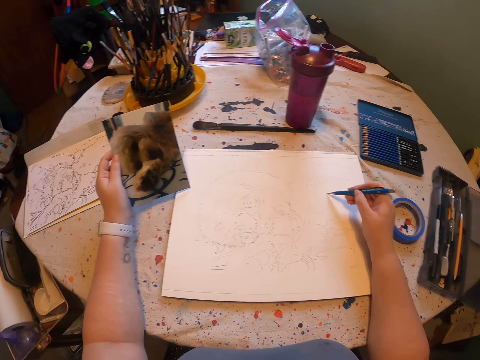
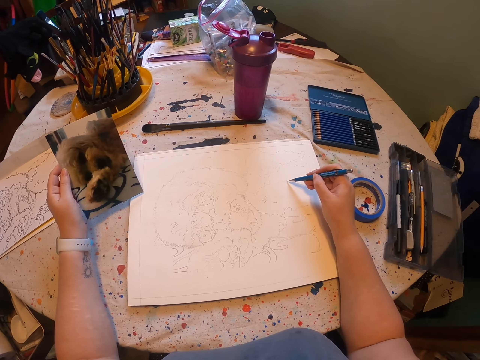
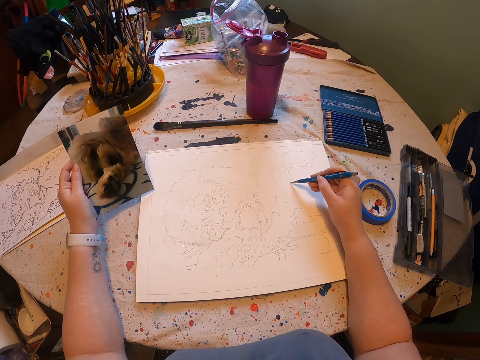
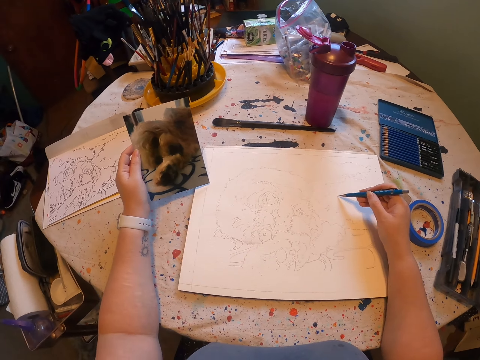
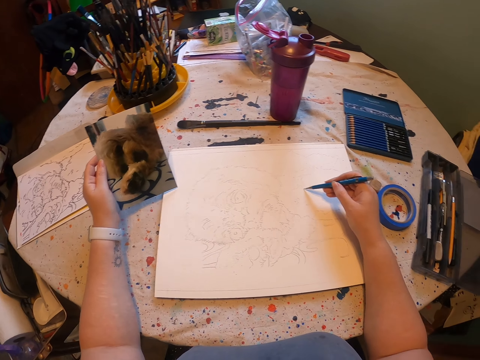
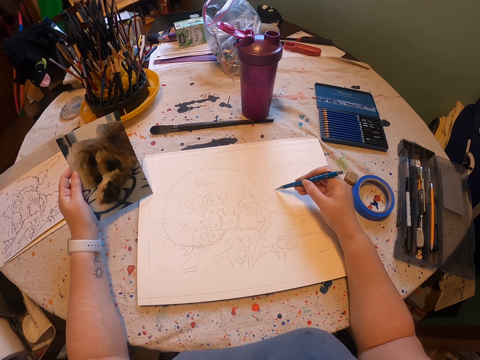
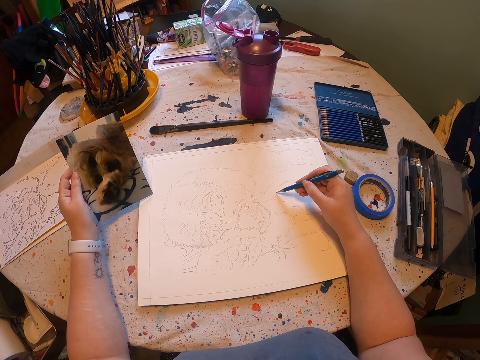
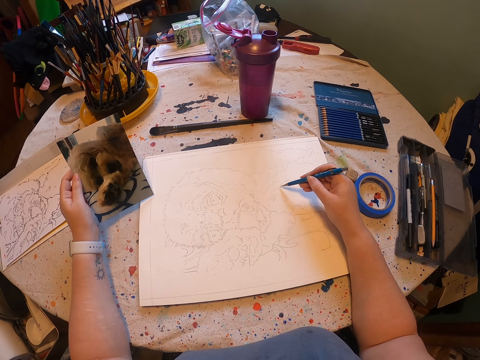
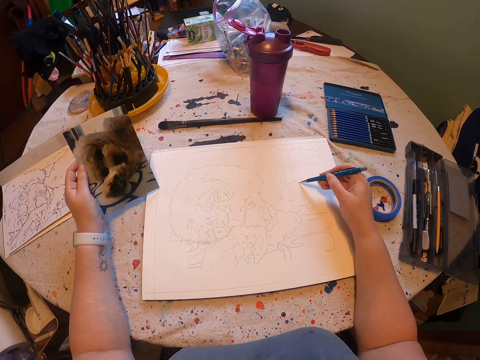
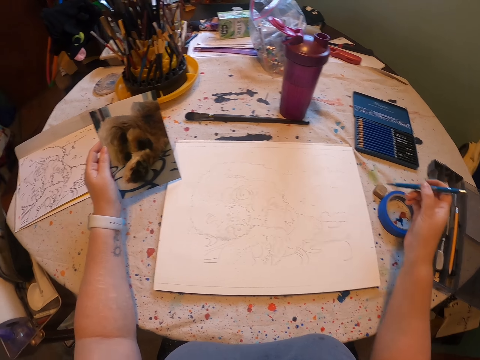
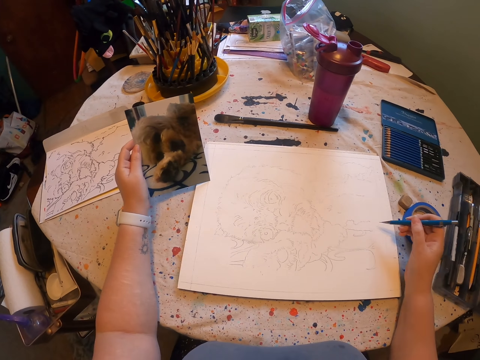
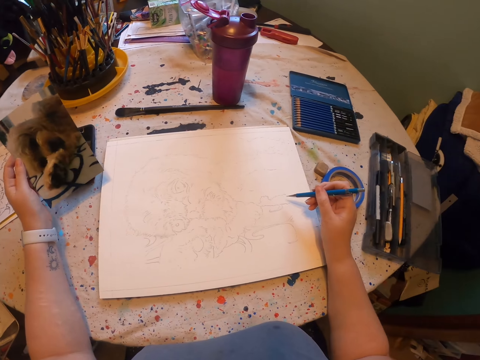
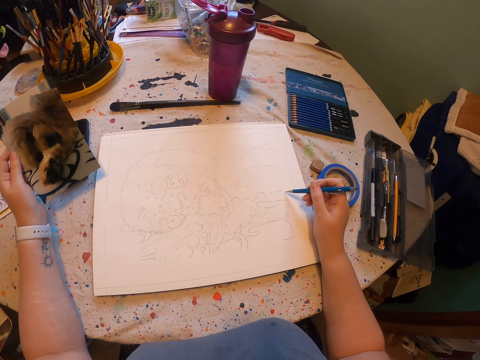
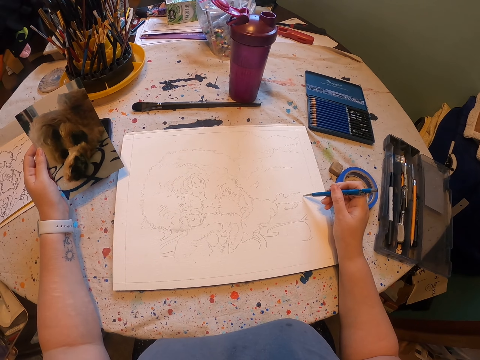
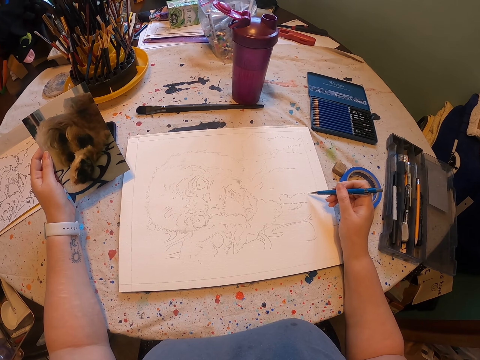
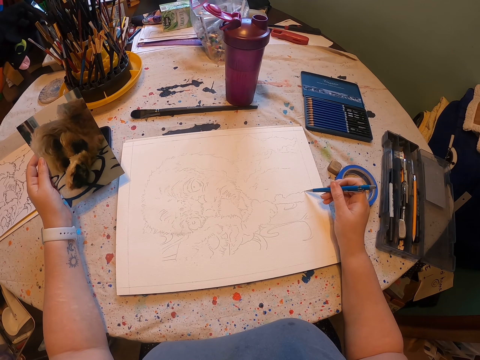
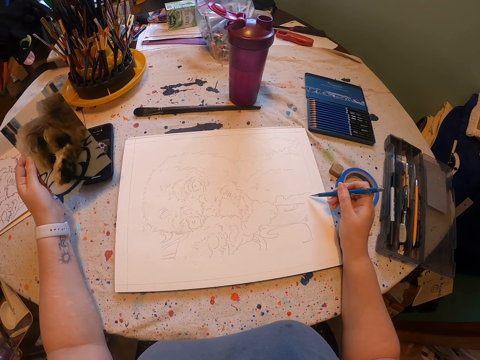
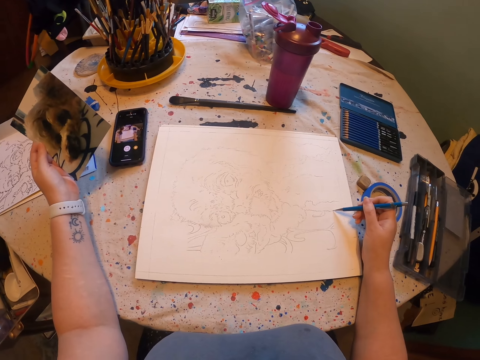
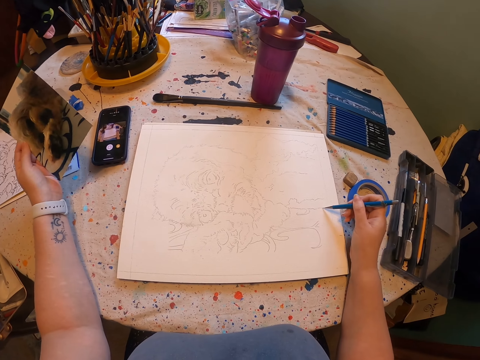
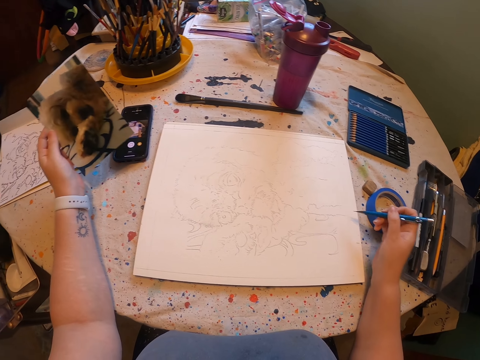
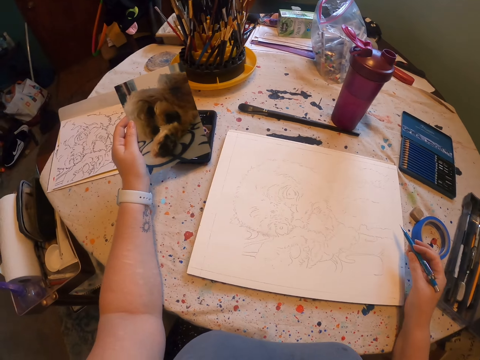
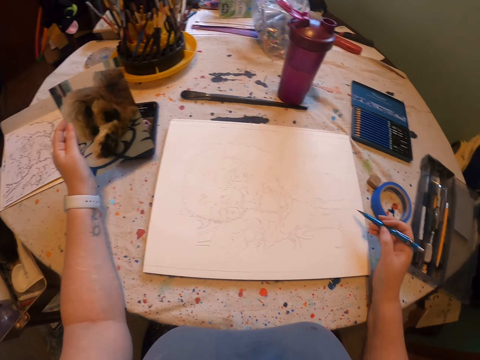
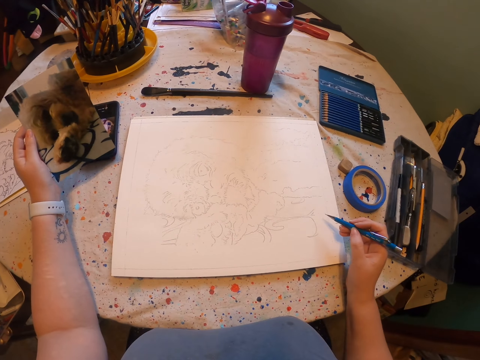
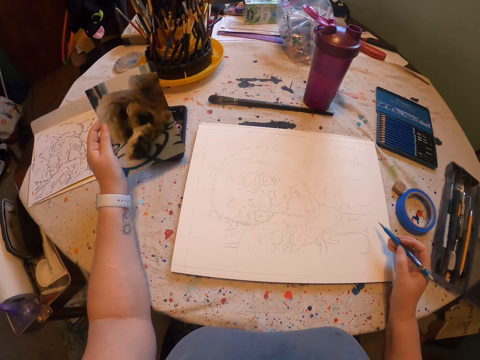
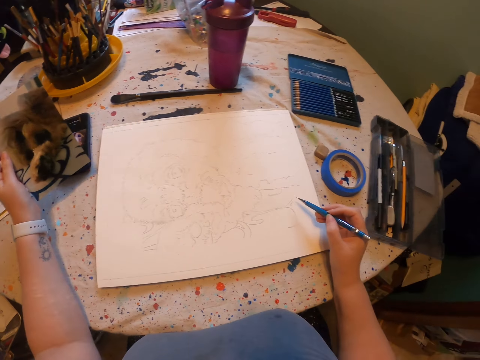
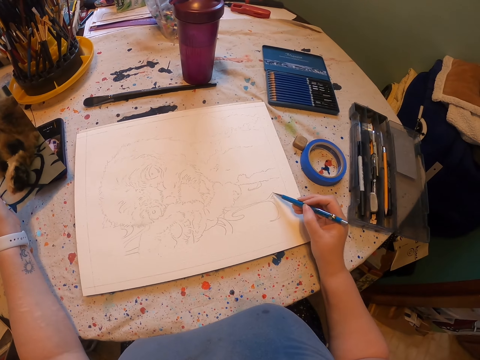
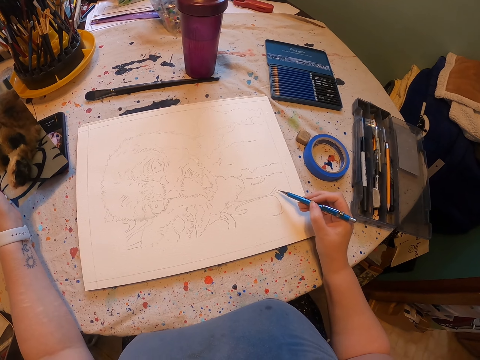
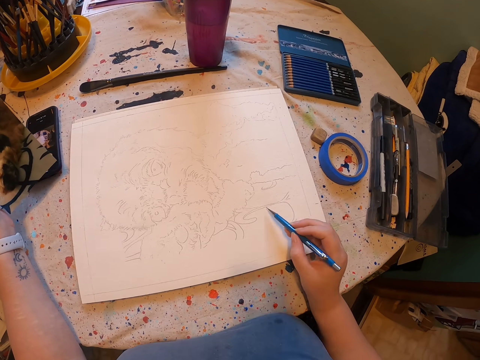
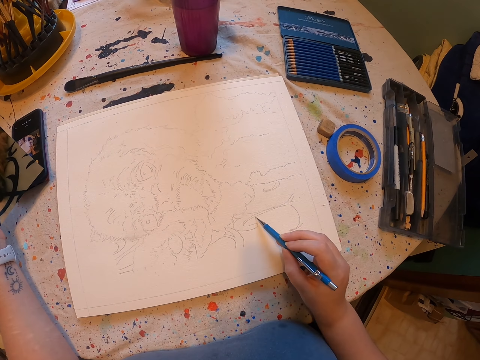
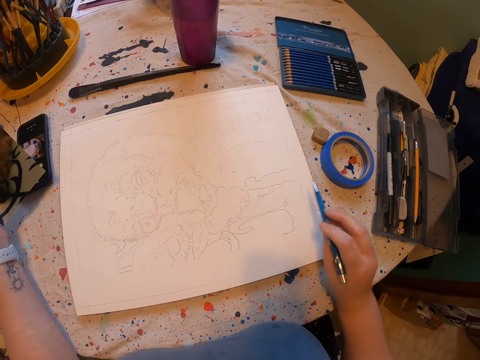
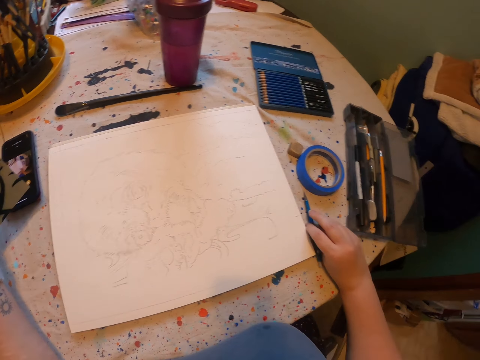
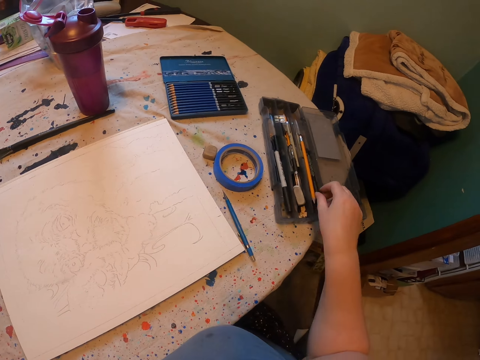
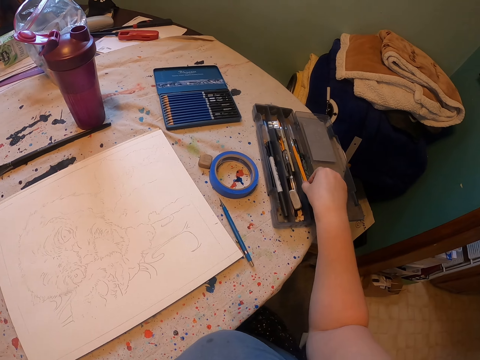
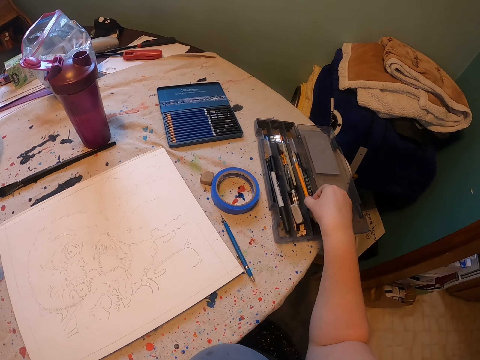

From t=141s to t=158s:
The camera wearer puts the pen on the table. They pick up the drawing pen on the table.

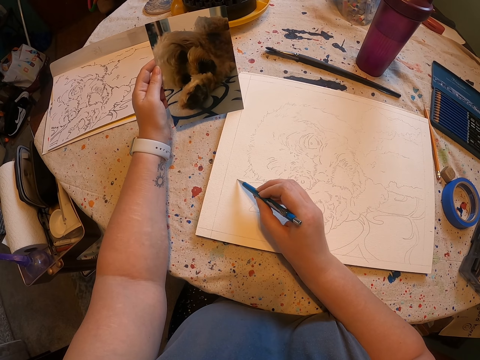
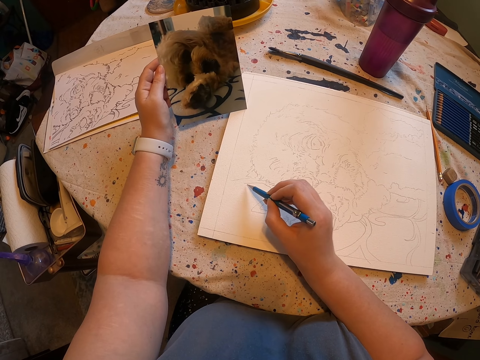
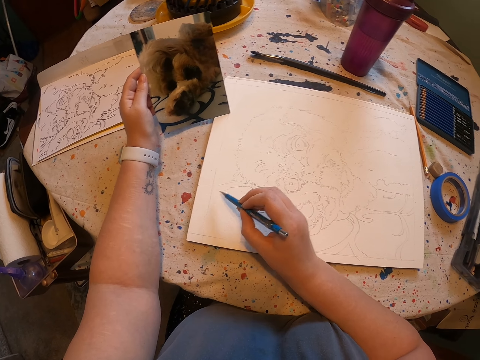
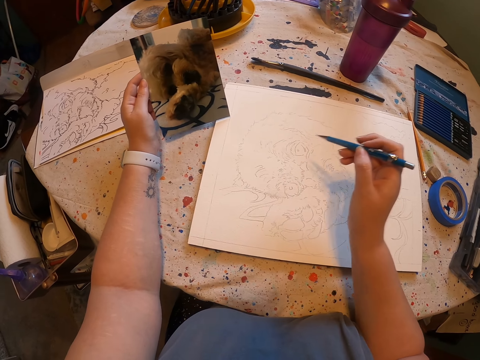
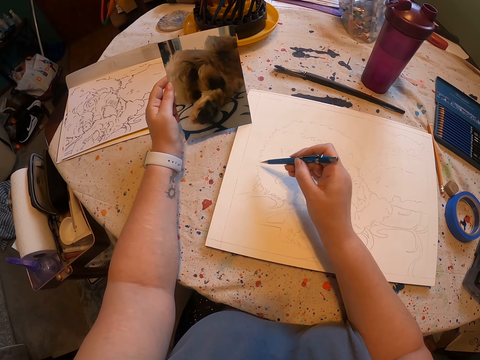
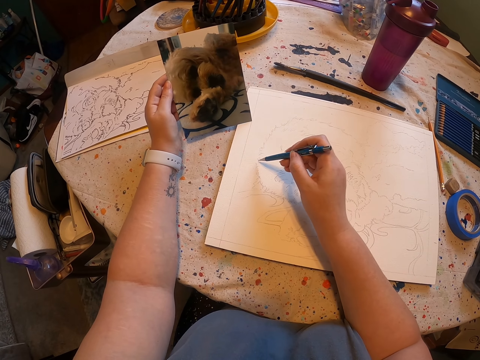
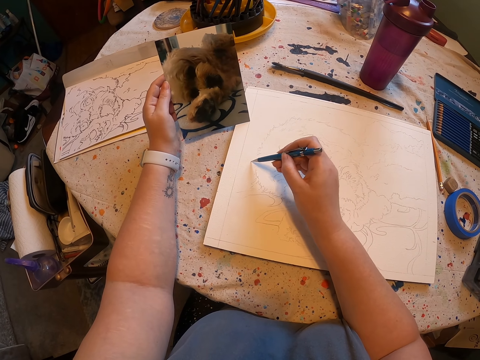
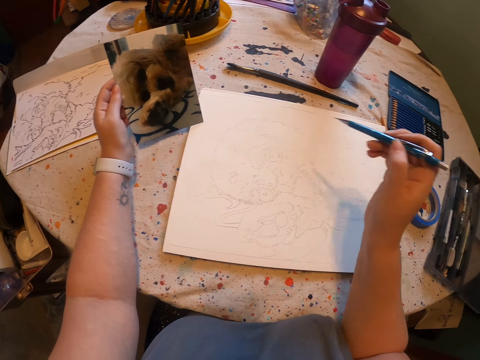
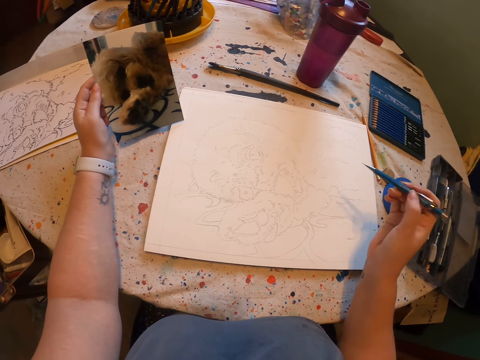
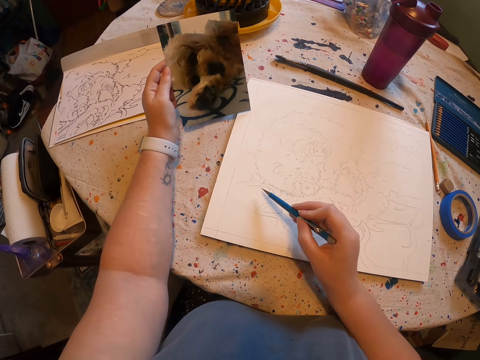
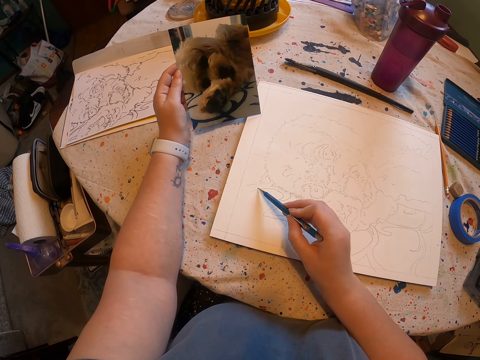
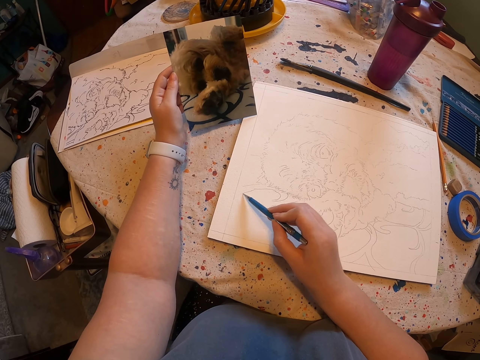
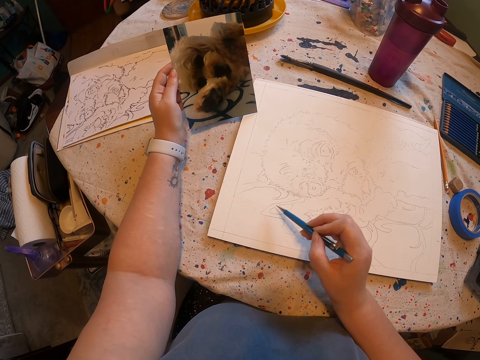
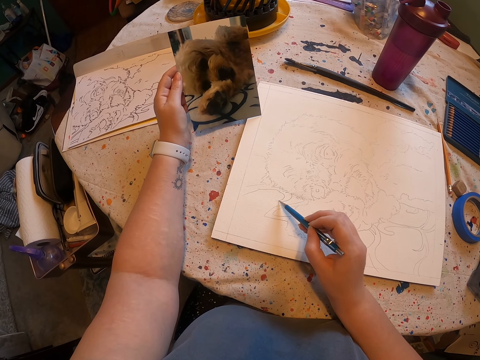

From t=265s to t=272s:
The camera wearer sits on the chair on the floor. They draw a picture on the piece of paper. They sit on the chair on the floor. They draw a picture on the piece of paper.

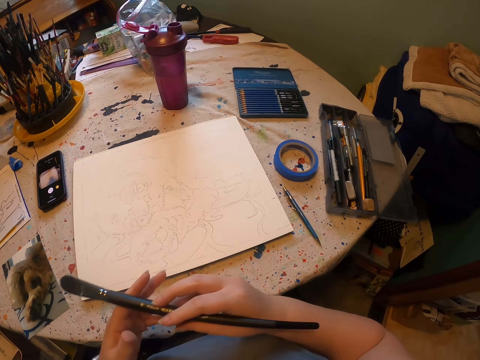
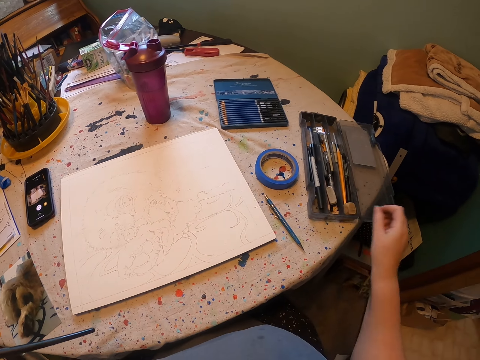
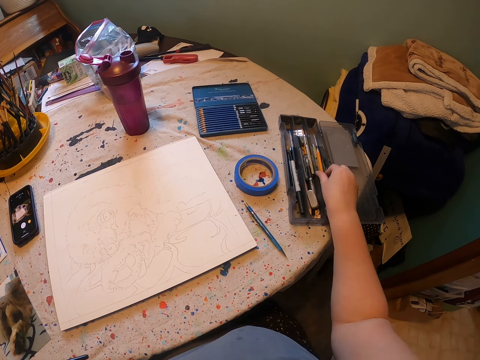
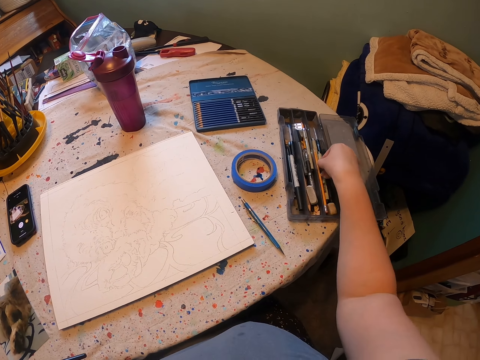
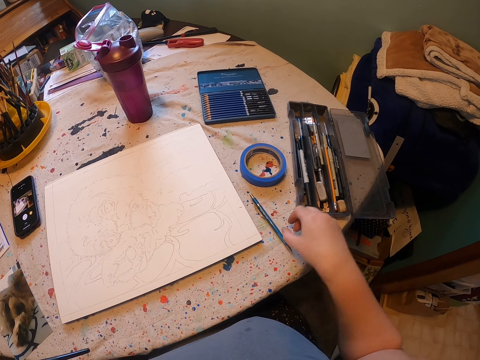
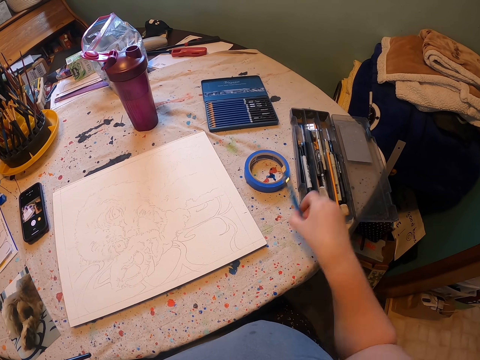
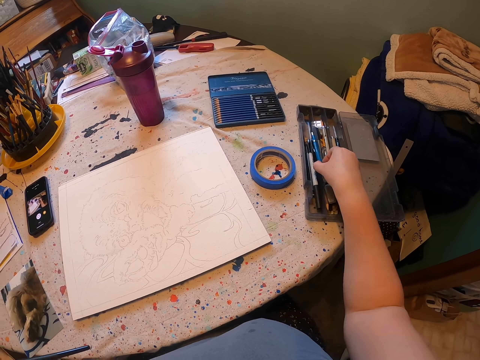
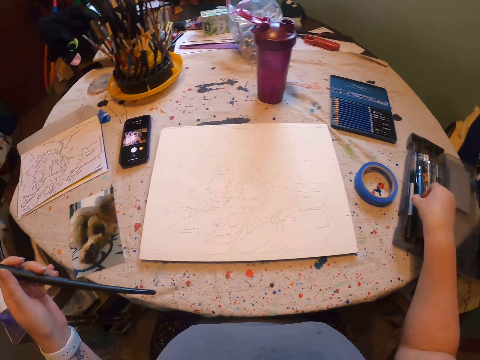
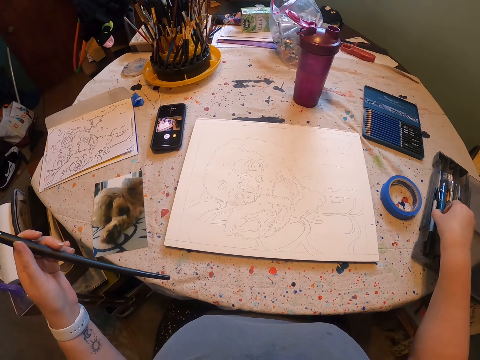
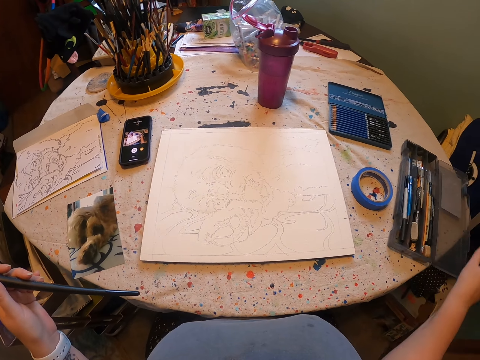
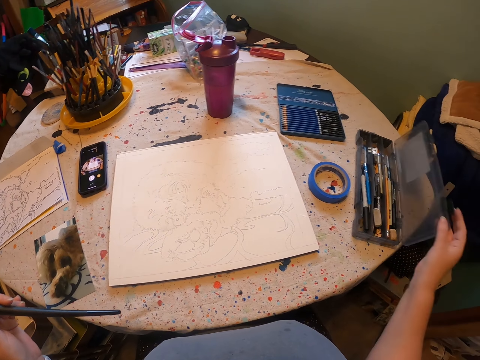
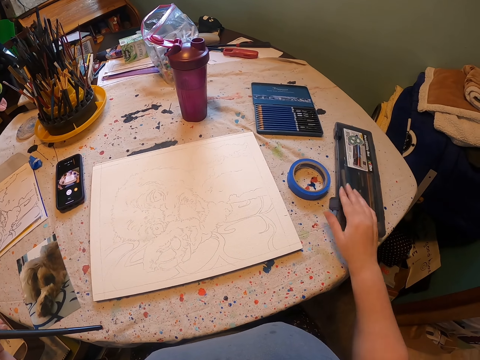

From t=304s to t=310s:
The camera wearer holds the pencil. They take the pencil in the set. They place the pencil in the set. They look at the sketch. They close the set.
